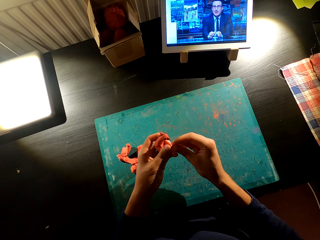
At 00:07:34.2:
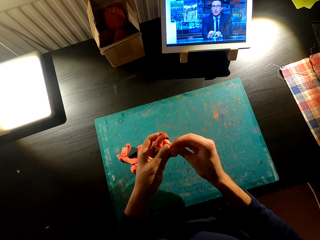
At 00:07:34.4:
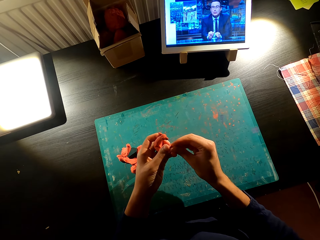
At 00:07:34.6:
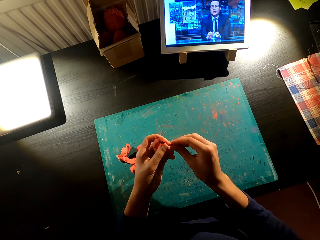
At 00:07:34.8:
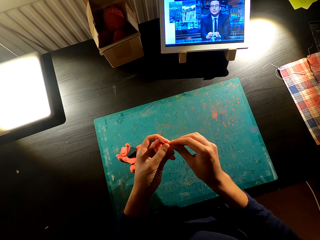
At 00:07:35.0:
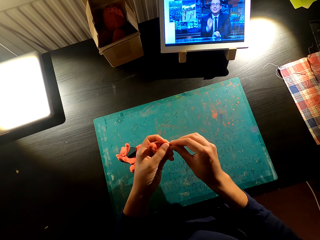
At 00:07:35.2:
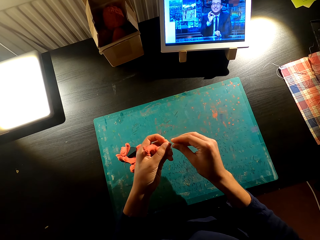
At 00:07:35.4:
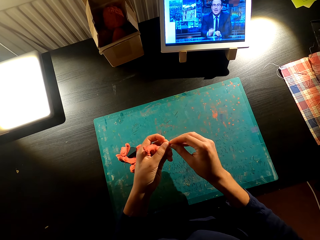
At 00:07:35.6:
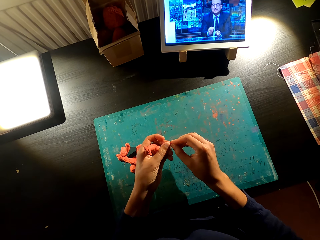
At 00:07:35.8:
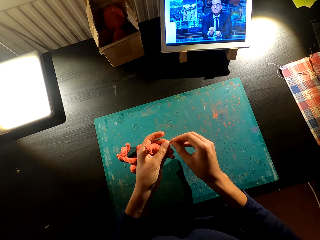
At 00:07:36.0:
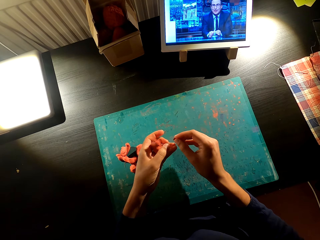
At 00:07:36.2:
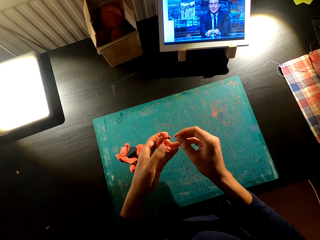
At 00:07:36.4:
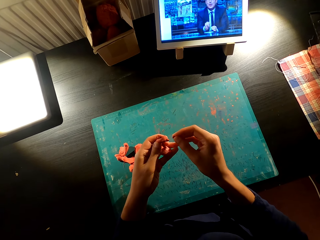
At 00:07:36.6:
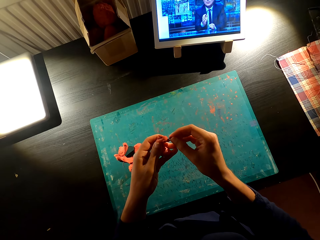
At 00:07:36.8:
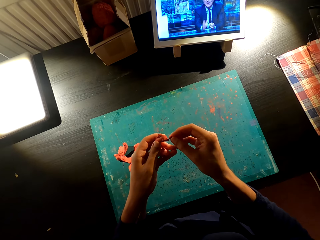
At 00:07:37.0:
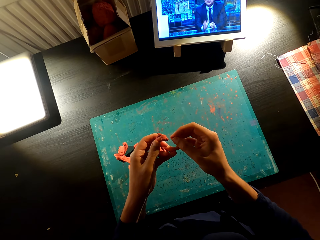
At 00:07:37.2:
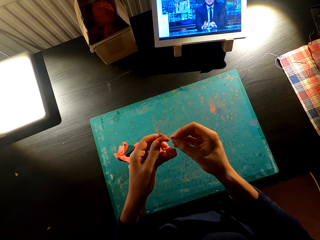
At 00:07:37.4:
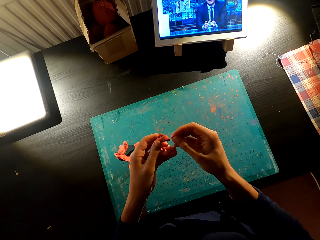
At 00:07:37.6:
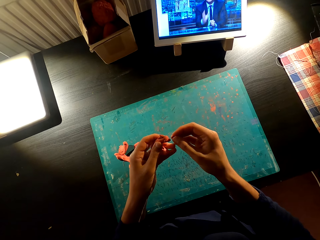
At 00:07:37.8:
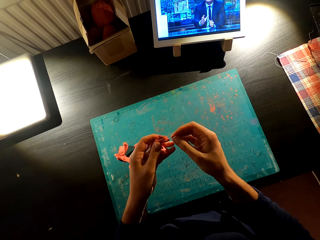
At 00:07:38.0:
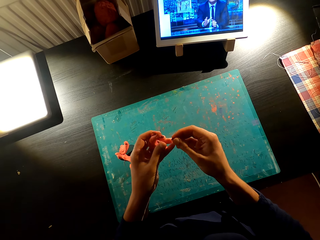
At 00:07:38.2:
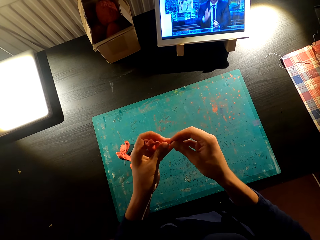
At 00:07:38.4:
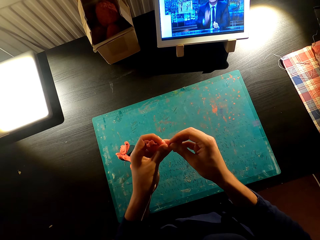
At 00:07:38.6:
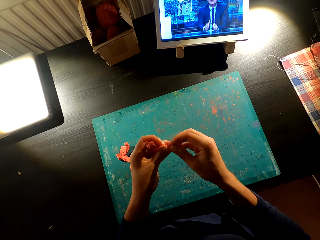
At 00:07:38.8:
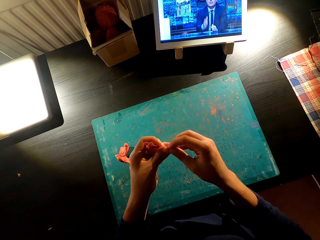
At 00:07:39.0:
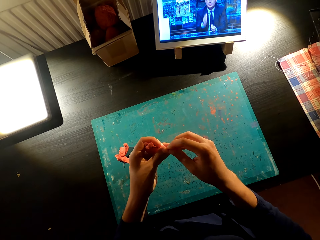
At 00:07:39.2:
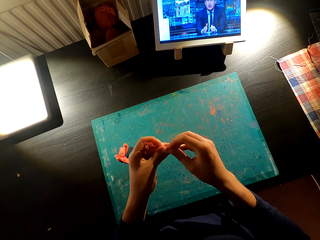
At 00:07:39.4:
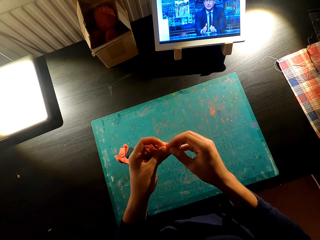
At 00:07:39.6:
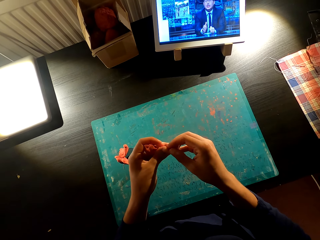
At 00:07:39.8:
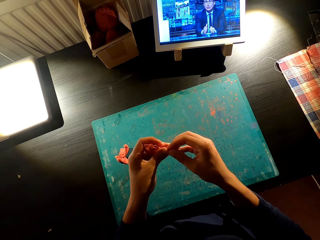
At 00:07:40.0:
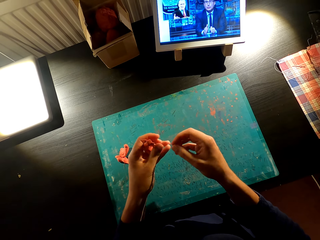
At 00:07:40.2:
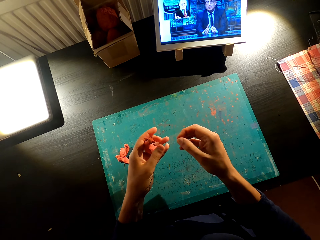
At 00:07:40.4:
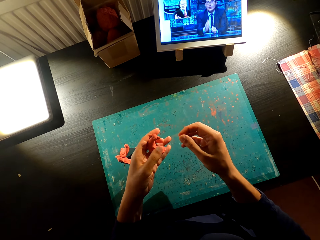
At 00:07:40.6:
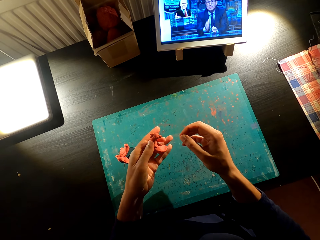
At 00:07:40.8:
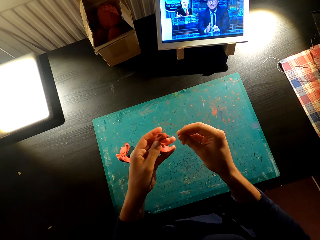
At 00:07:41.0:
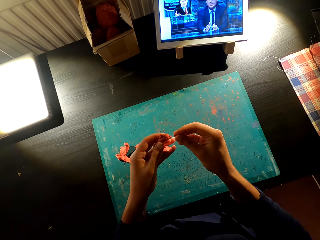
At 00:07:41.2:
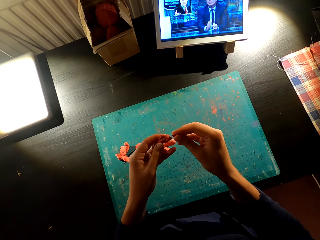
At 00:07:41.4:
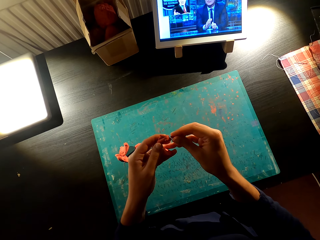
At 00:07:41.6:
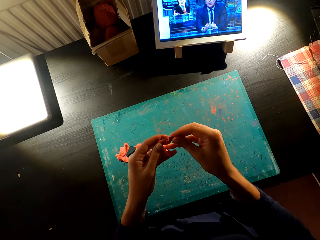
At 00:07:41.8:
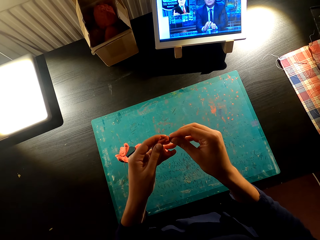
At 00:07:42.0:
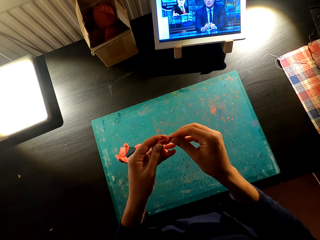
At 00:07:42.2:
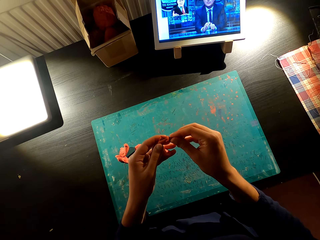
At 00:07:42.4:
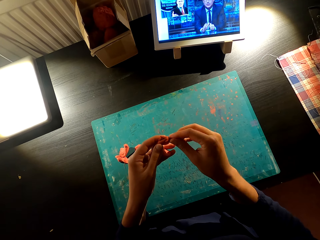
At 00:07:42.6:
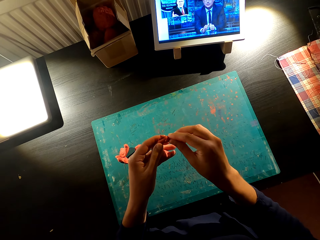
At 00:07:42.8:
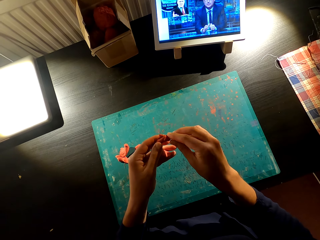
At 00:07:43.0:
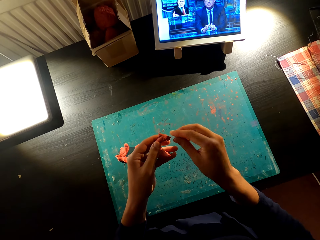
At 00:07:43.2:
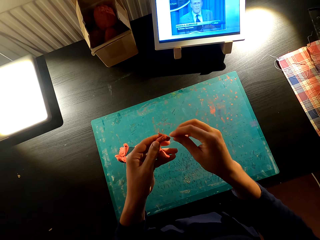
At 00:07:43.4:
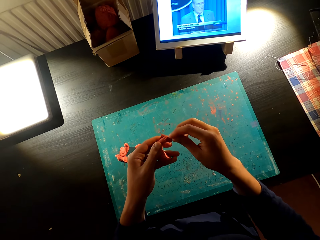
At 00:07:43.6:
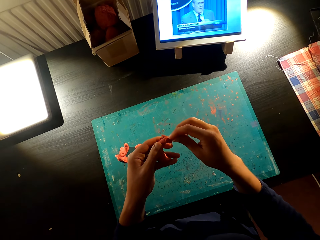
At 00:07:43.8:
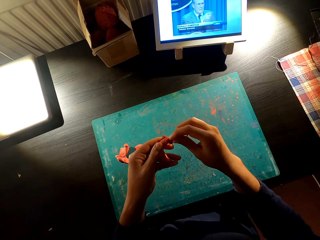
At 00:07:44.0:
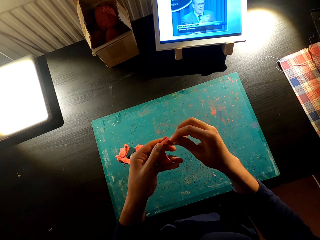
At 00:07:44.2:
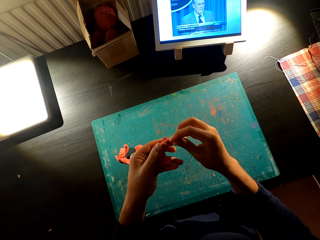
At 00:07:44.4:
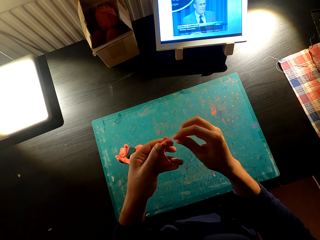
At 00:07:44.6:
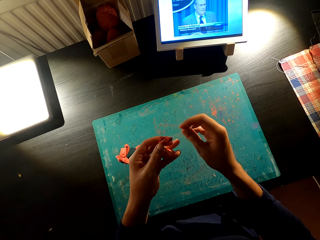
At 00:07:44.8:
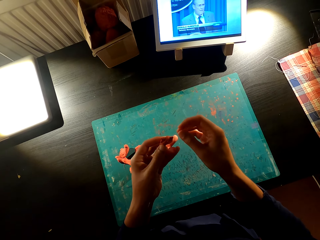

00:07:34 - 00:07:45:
The camera wearer makes the toy with the model. They watch the video on the tablet. They make the toy with the model. They look at the toy.

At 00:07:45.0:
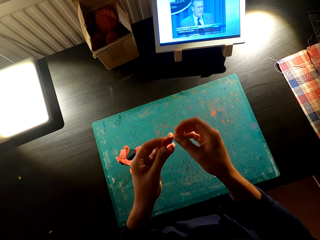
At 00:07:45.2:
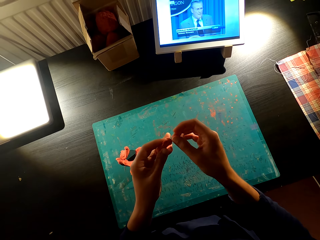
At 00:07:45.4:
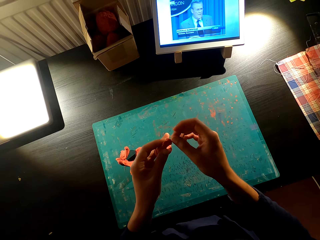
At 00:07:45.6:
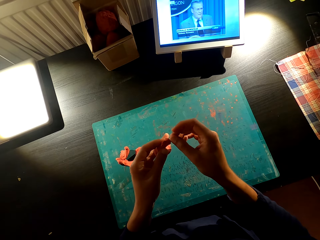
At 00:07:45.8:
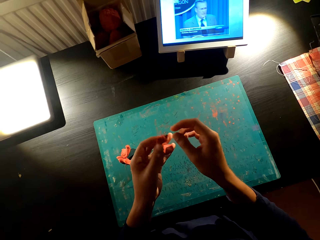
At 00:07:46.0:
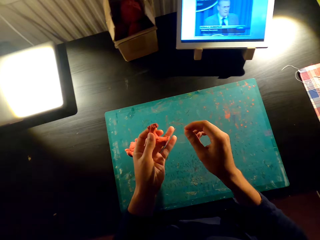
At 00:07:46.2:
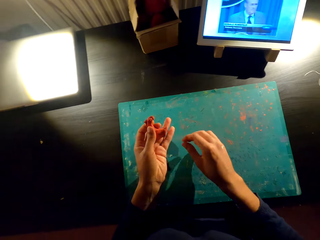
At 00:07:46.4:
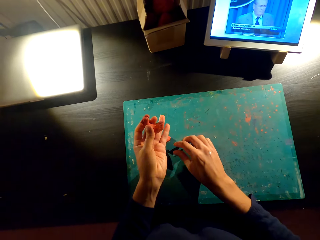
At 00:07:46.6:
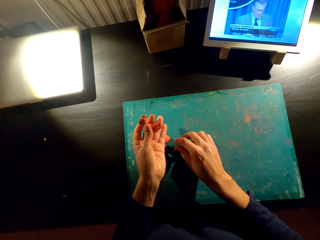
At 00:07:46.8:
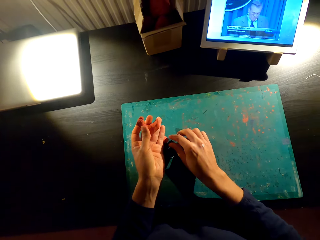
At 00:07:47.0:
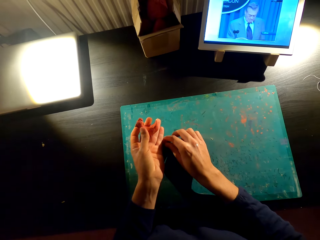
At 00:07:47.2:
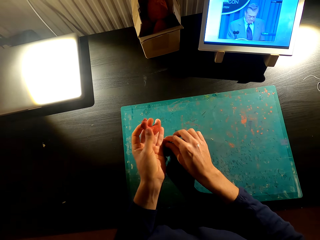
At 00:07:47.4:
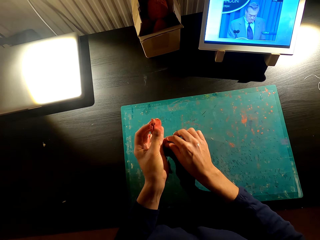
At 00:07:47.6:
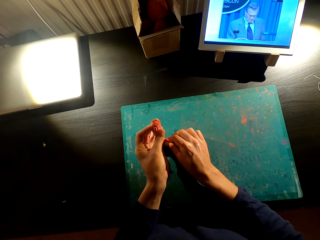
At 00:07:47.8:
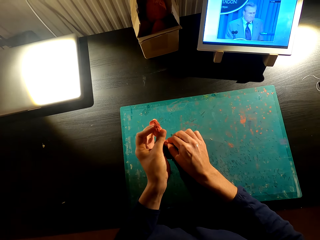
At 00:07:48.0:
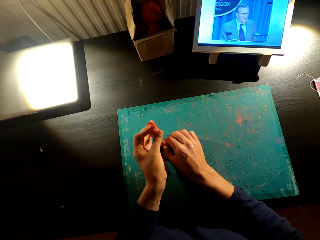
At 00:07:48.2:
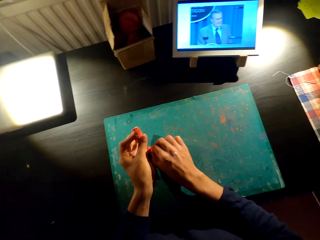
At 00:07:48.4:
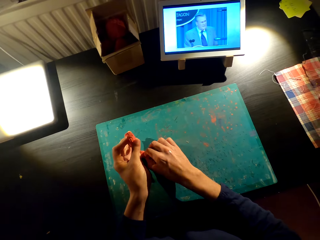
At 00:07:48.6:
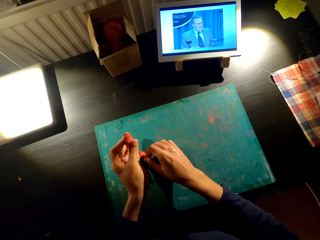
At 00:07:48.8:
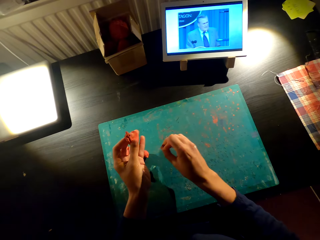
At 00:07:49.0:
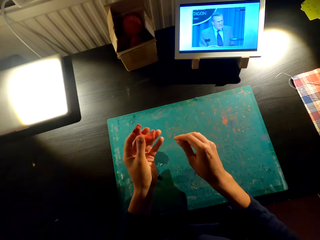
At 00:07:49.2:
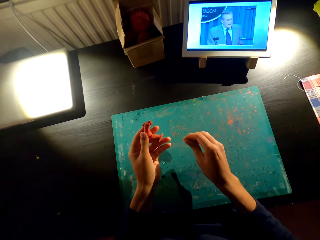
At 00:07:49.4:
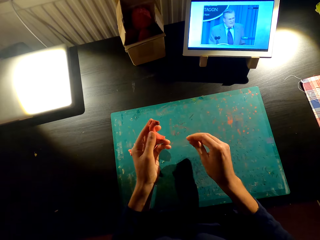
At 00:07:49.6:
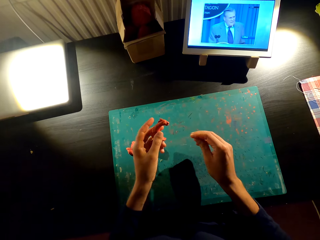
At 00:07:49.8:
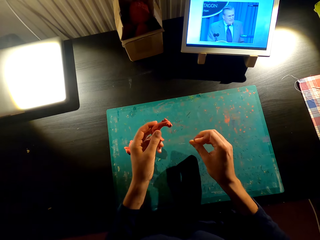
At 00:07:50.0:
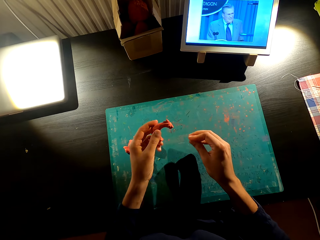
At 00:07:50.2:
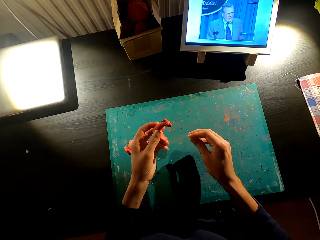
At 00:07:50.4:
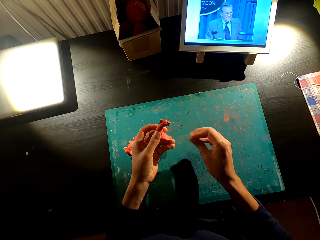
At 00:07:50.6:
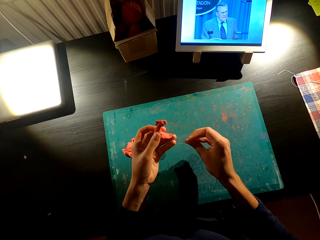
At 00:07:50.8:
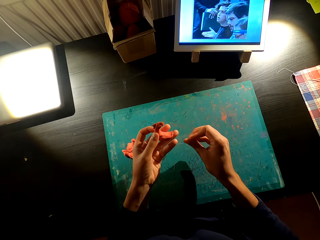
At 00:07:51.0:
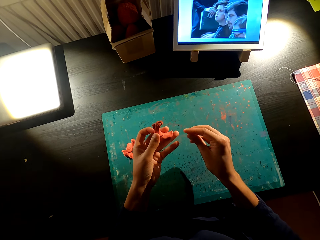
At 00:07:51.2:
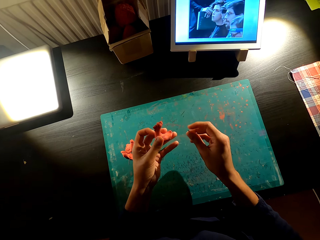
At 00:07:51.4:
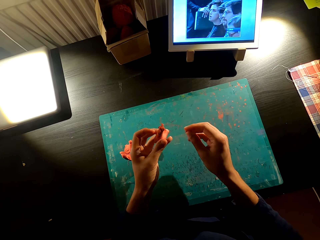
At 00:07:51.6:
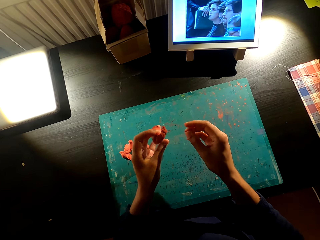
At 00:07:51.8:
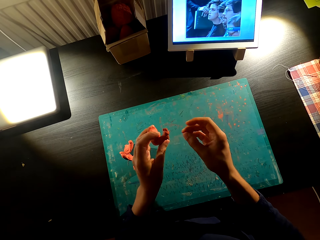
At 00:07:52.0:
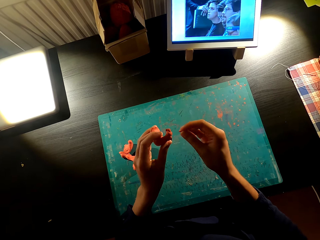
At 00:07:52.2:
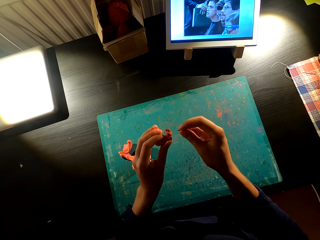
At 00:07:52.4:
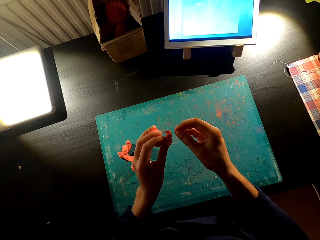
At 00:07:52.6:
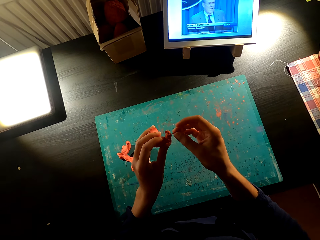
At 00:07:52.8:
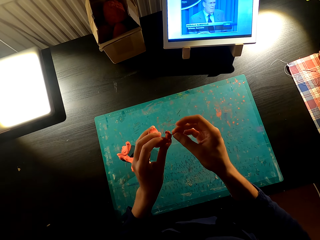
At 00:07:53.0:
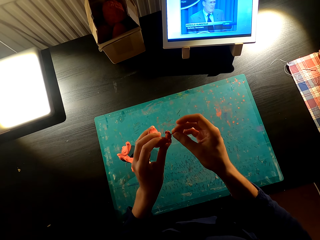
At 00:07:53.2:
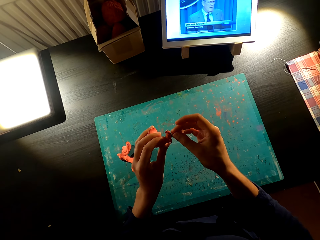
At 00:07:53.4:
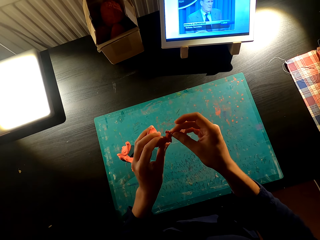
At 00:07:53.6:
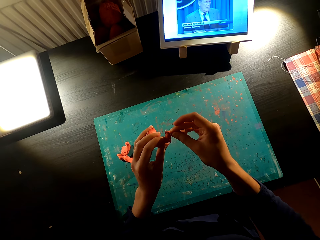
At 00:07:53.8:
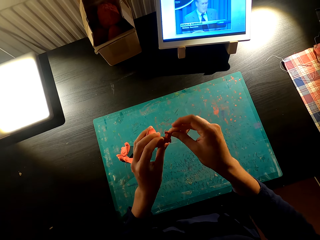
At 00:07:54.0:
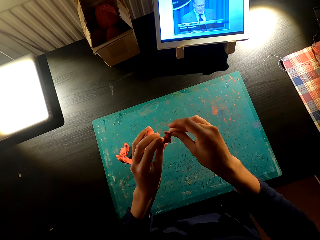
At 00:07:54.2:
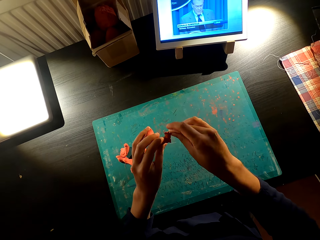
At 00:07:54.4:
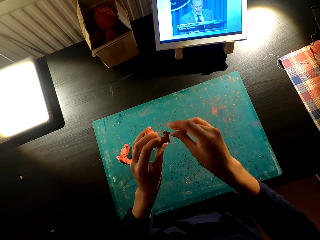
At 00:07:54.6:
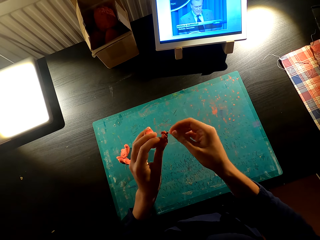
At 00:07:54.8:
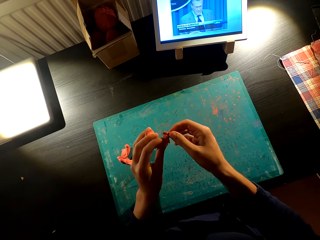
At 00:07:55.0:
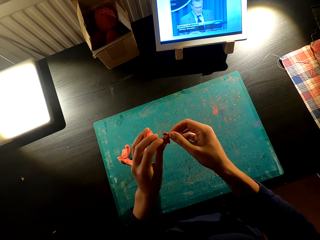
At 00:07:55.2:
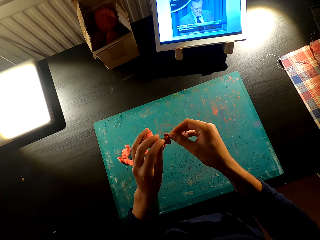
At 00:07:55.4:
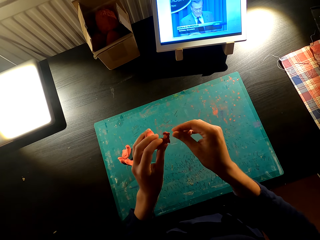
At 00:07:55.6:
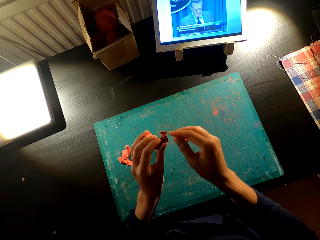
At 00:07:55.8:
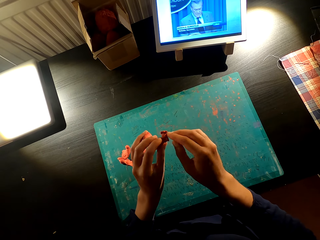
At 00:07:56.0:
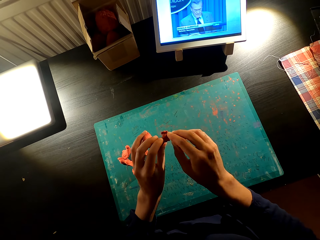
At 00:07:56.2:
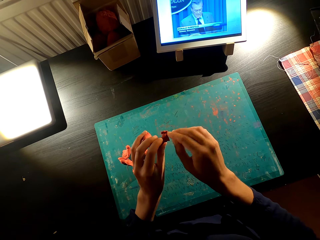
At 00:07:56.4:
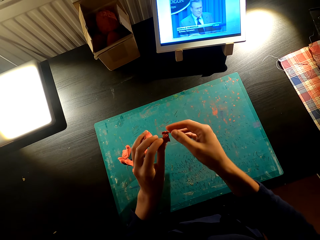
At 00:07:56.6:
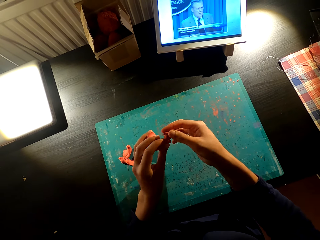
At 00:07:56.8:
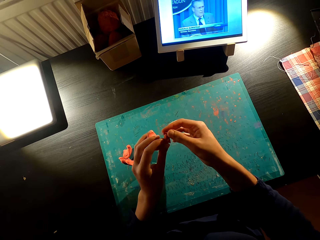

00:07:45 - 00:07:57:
The camera wearer cuts the model on the table. They watch the video on the phone. They make the toy with the model.
